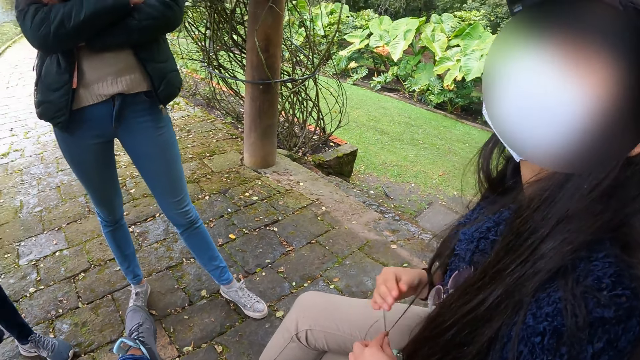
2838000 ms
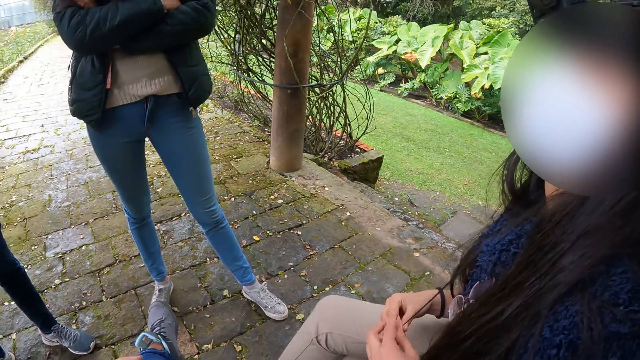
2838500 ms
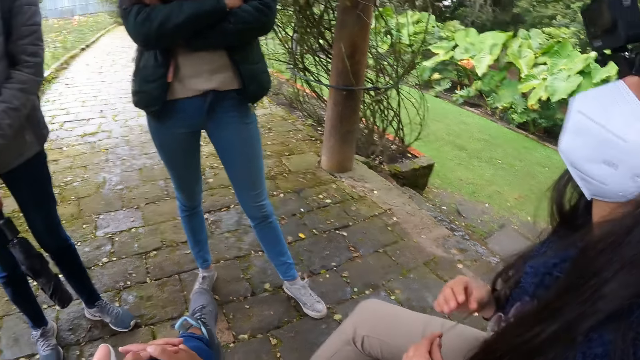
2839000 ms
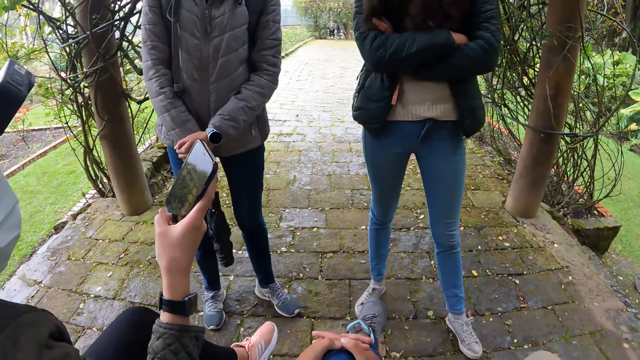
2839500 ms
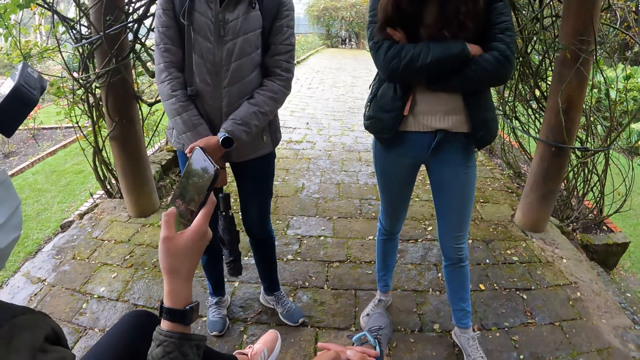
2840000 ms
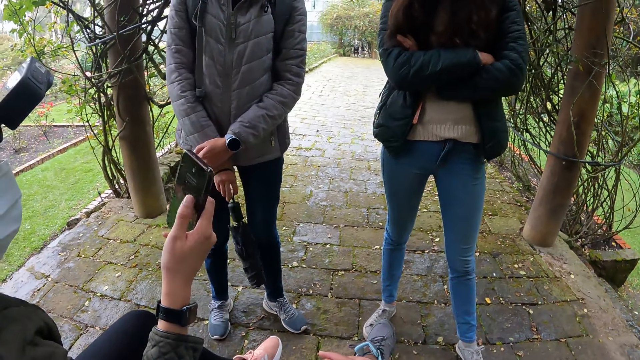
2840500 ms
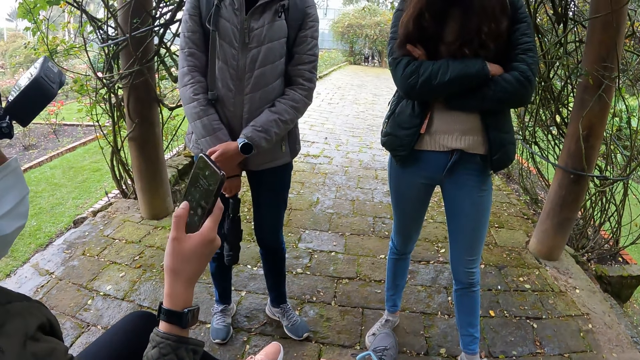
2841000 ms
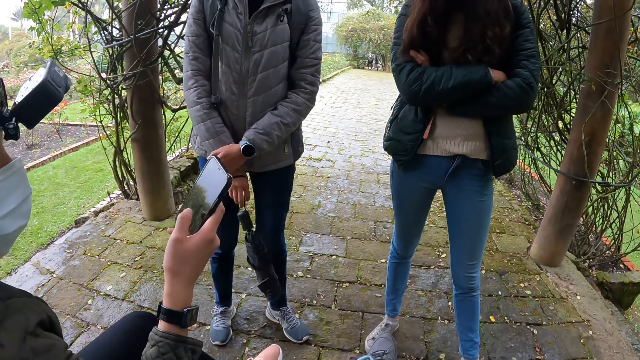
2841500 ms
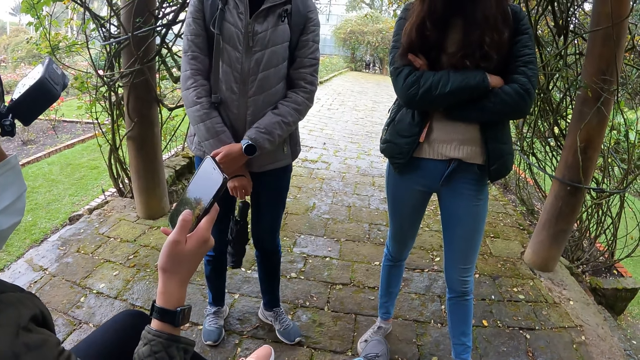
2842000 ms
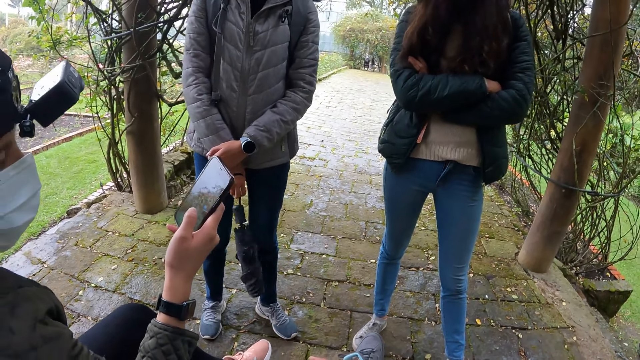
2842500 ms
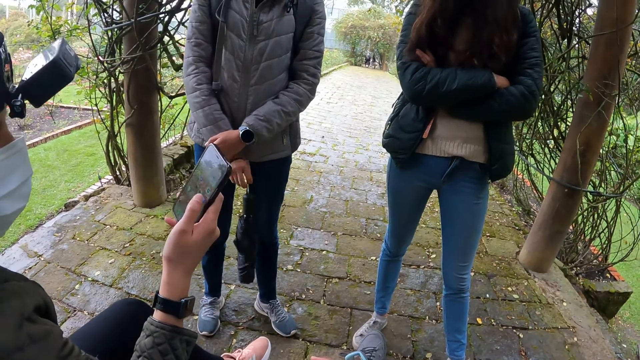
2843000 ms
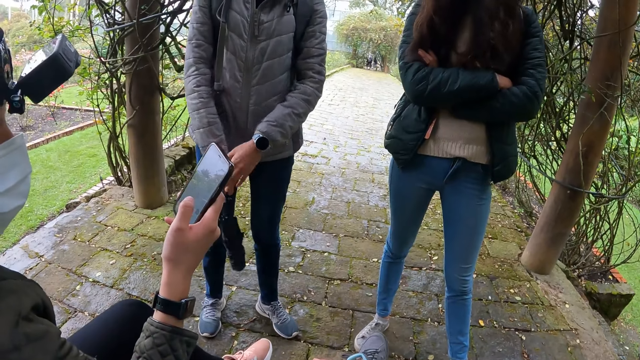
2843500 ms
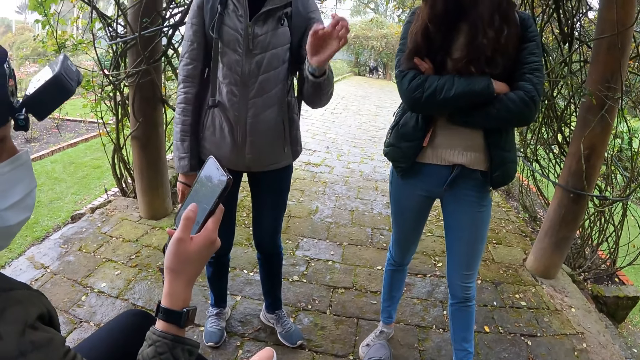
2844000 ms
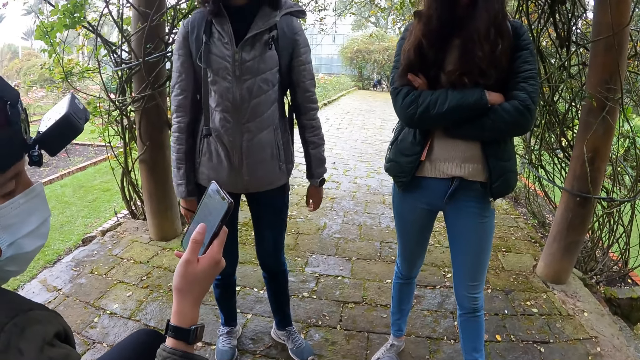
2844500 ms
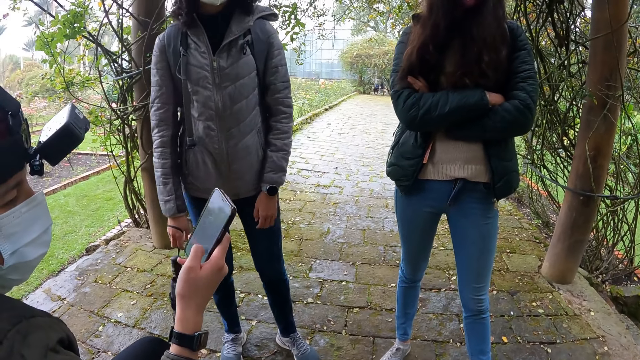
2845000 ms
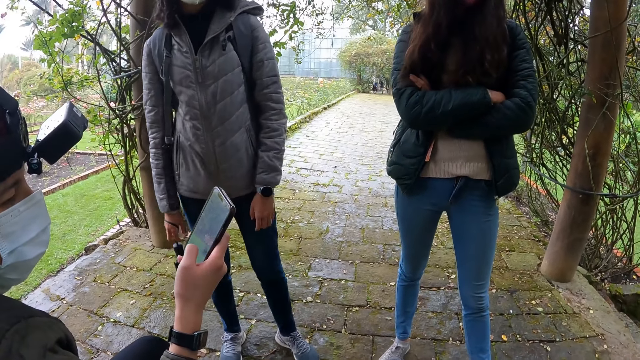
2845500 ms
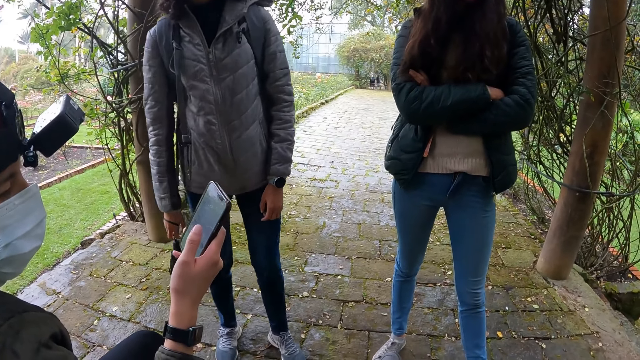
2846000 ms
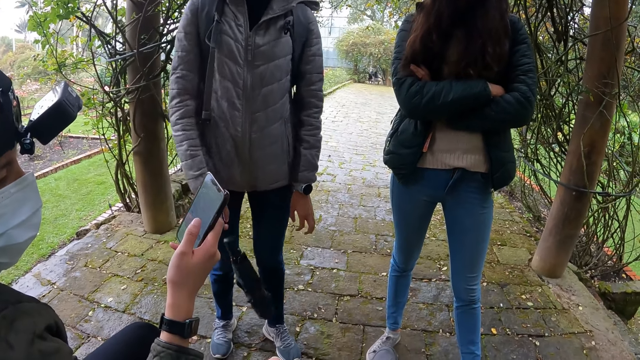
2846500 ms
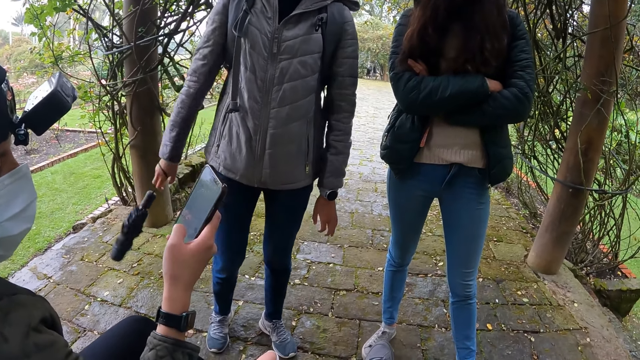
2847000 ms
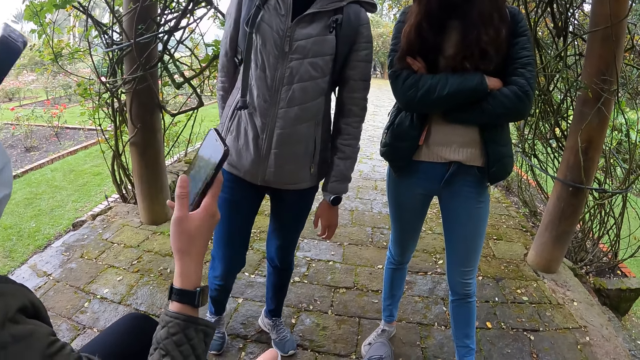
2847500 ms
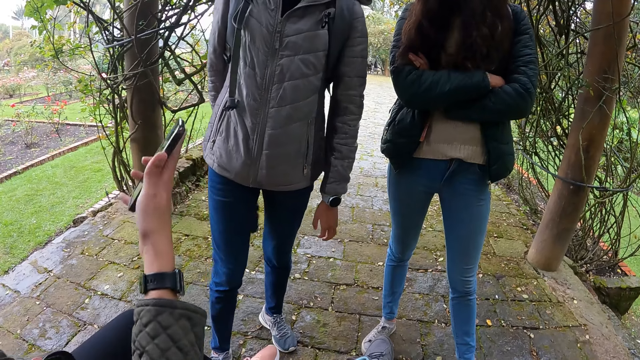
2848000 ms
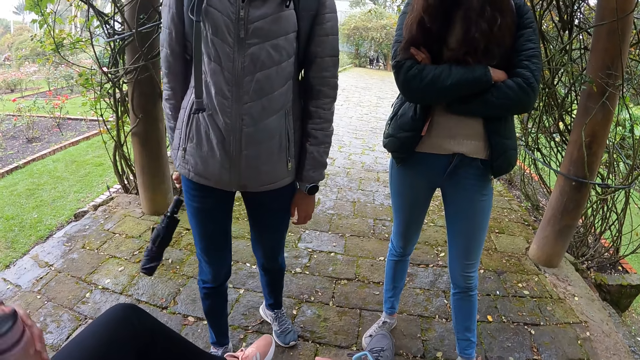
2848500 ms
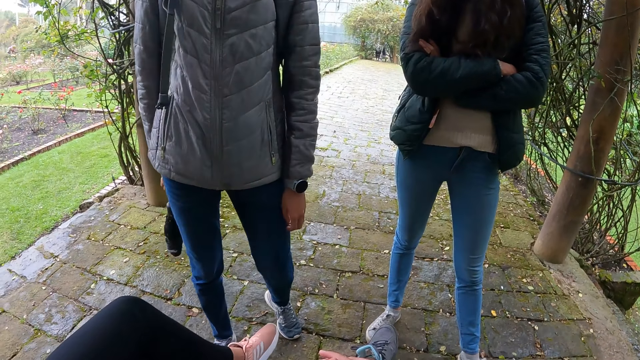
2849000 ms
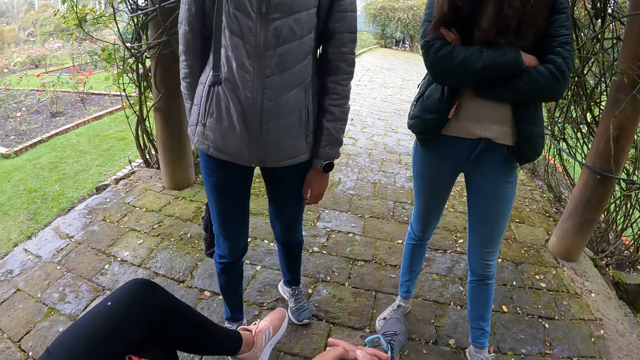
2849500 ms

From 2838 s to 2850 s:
A person holds her hair. Another person operates a phone. A woman swings the umbrella. She gestures with her left hand. She swings the umbrella. A fourth person puts the phone away.

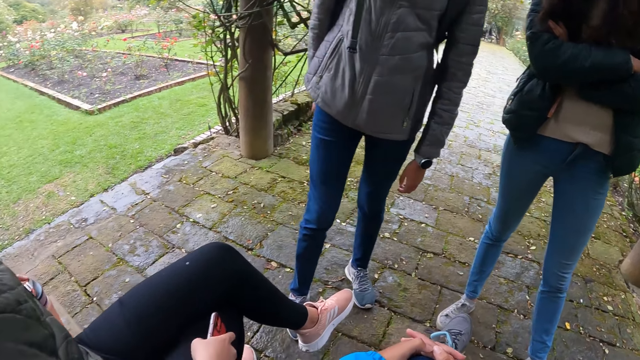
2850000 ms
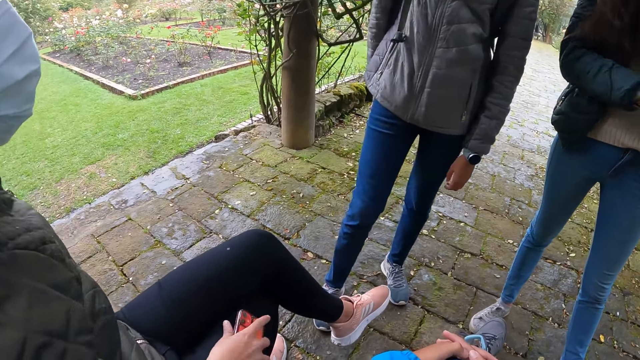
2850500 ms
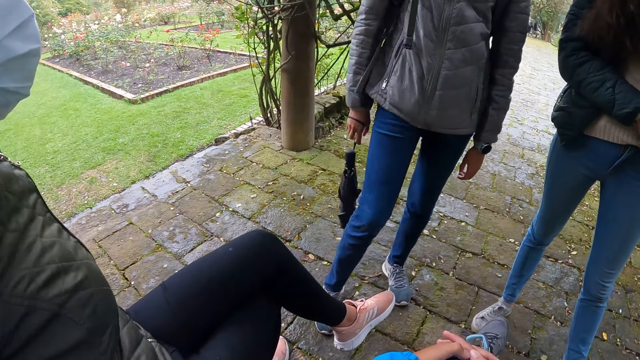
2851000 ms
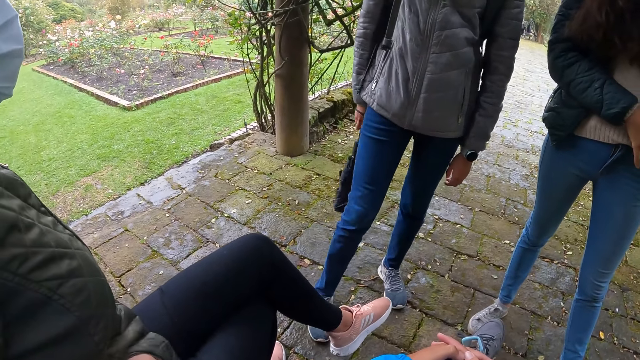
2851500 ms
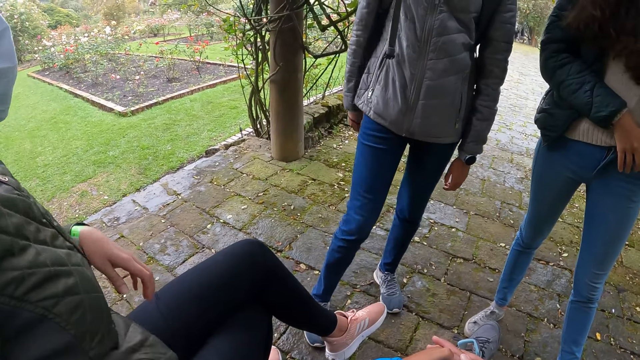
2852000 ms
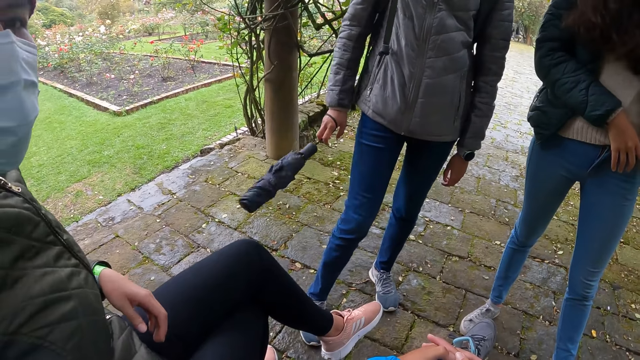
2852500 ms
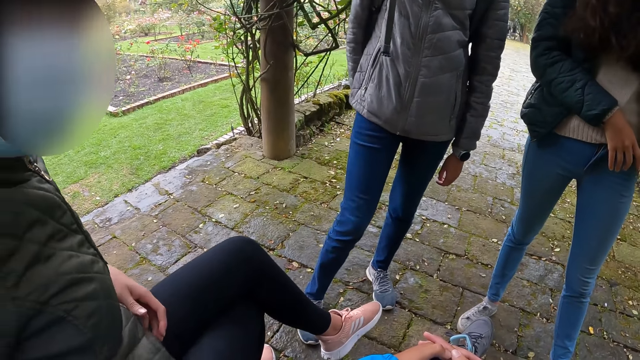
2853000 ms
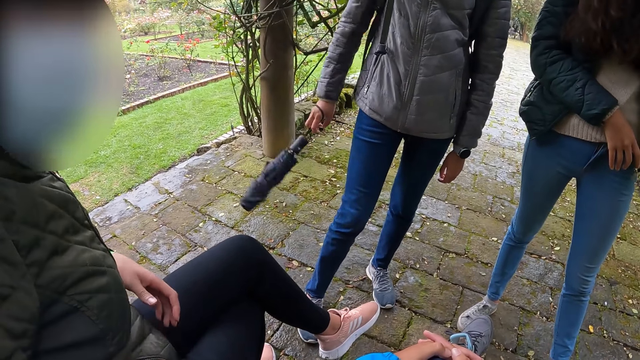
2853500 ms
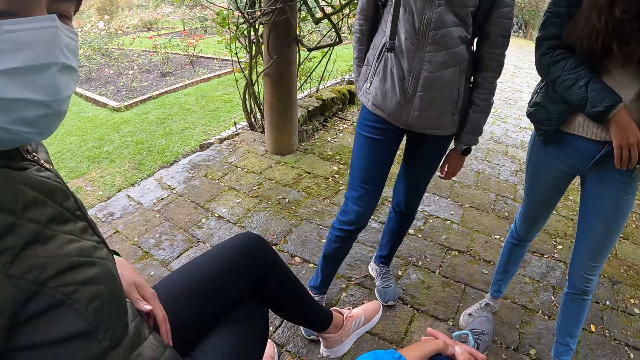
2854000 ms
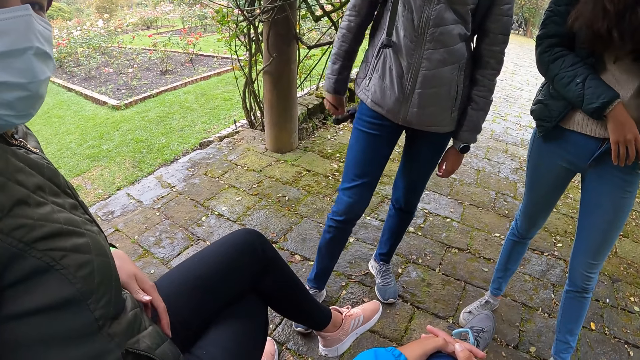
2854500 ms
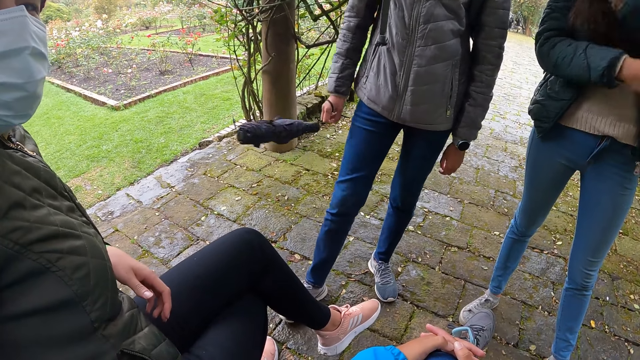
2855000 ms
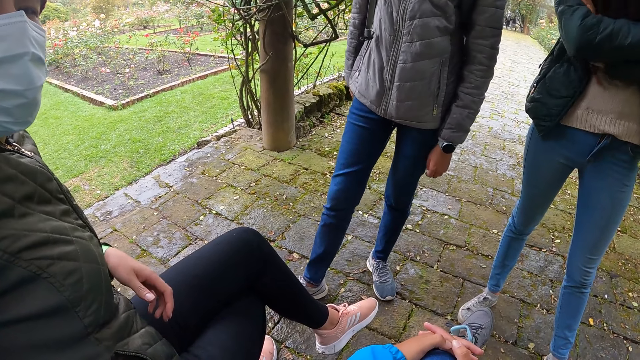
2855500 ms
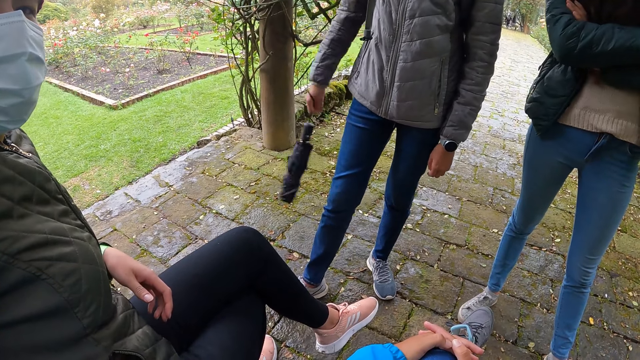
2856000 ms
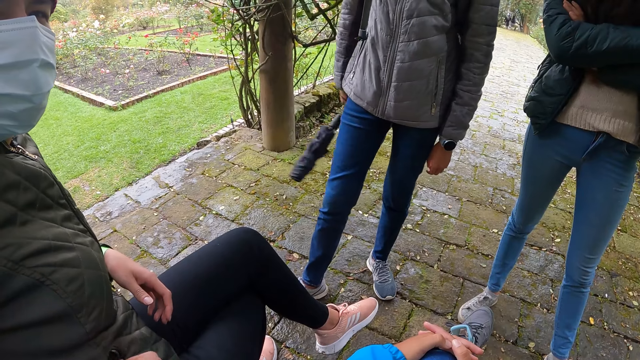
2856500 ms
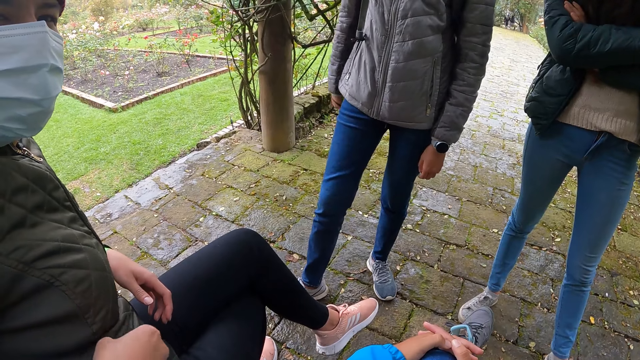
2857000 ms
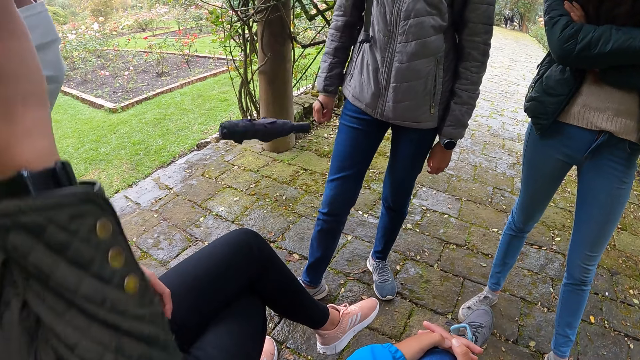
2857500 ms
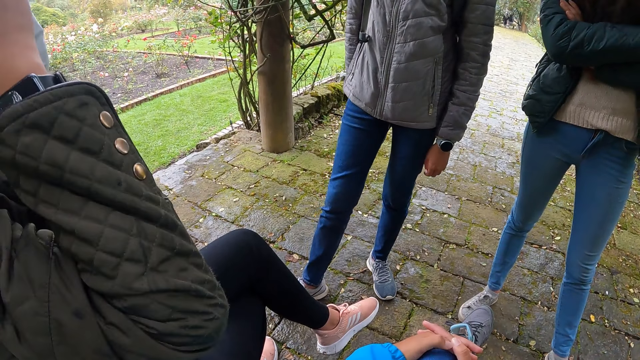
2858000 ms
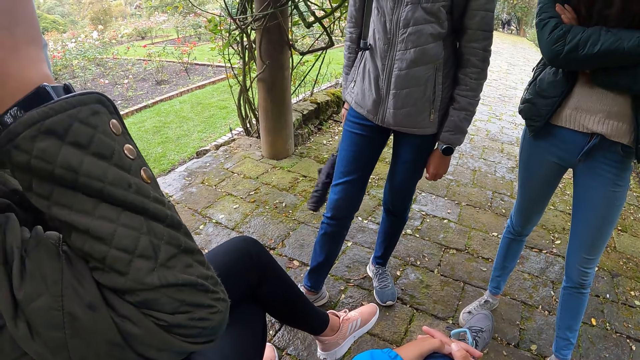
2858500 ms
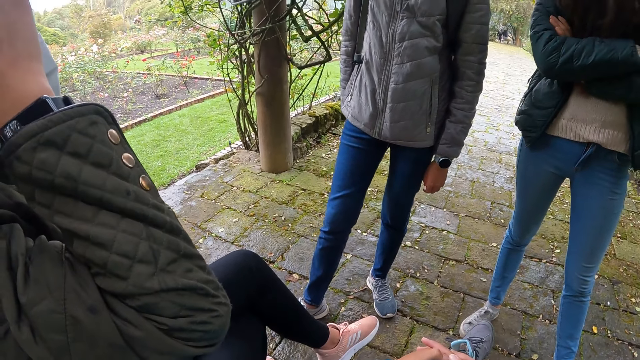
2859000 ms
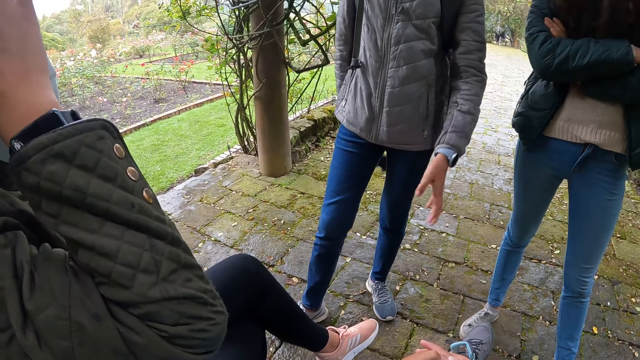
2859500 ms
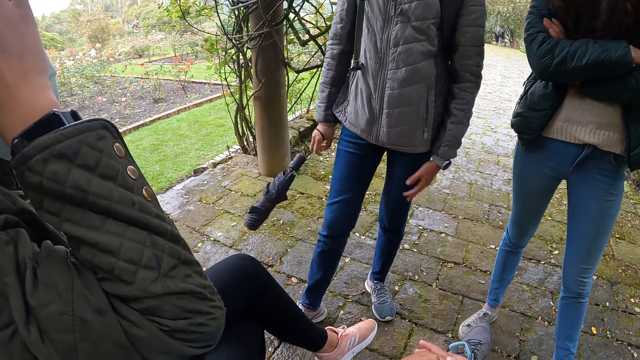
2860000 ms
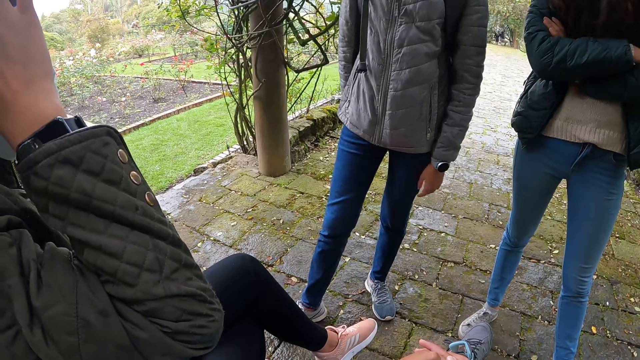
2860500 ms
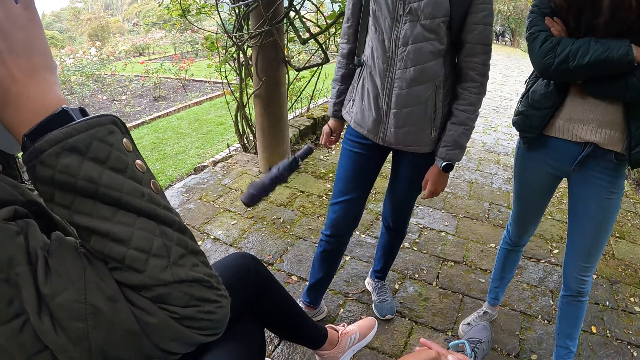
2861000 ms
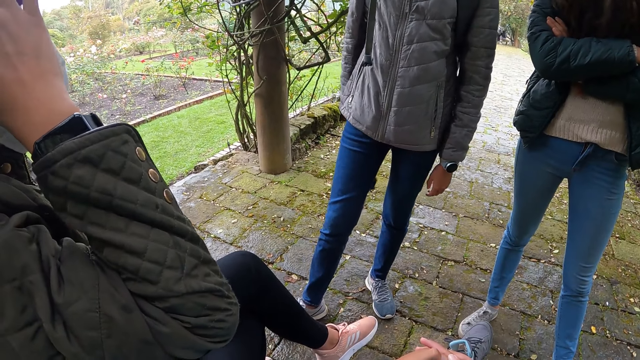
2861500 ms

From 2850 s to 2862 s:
A woman puts the phone in her jacket pocket with her right hand. The woman interacts with the camera wearer. A person swings the umbrella. Another person looks at the camera wearer. A third person folds hands. The woman zips the jacket pocket with her right hand. The first person swings the umbrella. The second person raises the right hand and itches the head. The first person swings the umbrella and moves the left hand. The second person itches the head.
